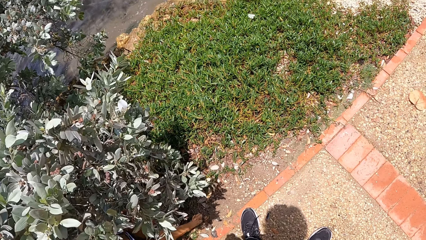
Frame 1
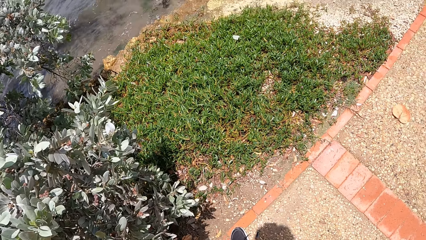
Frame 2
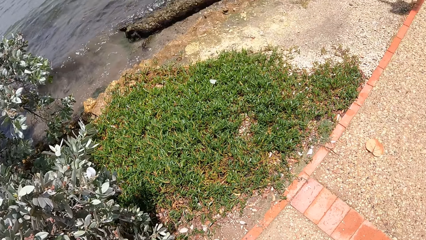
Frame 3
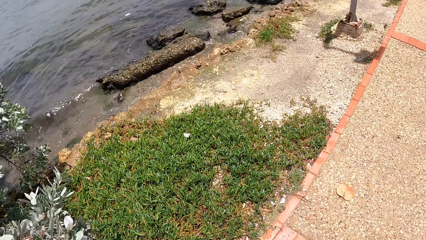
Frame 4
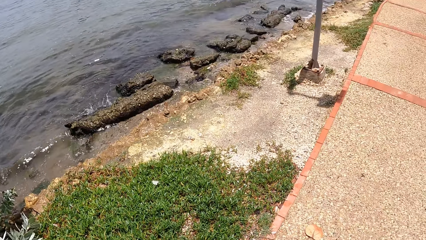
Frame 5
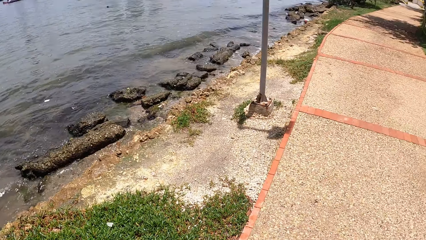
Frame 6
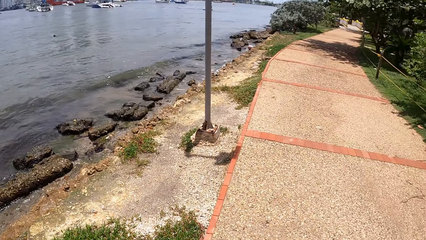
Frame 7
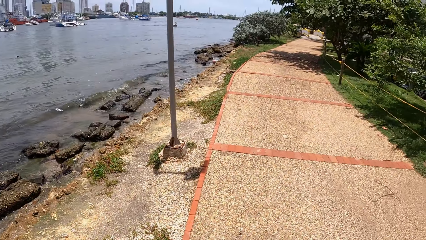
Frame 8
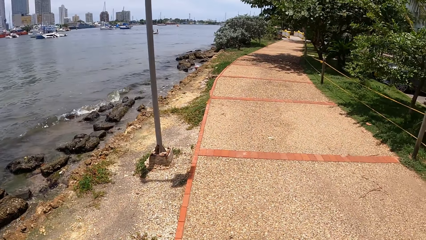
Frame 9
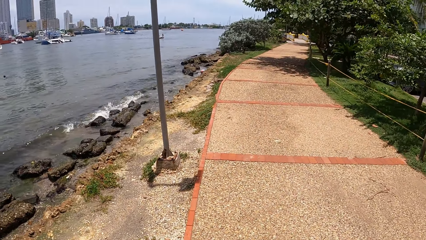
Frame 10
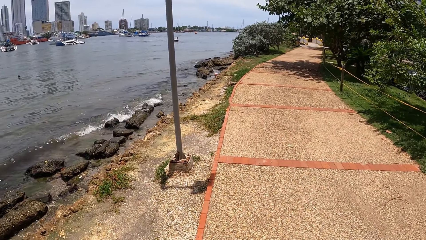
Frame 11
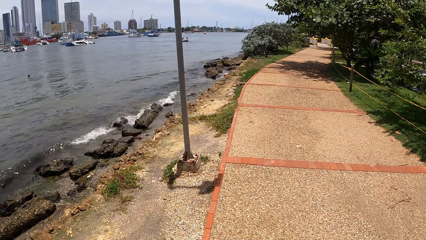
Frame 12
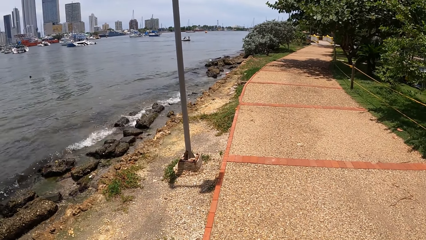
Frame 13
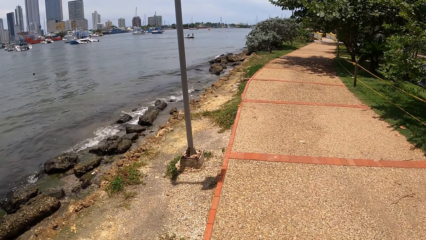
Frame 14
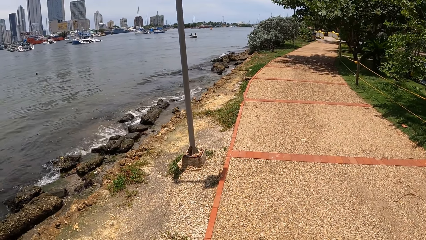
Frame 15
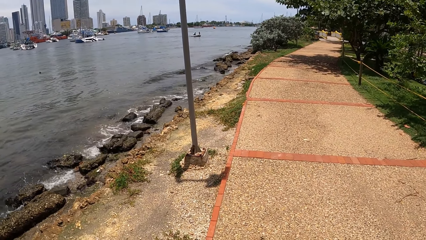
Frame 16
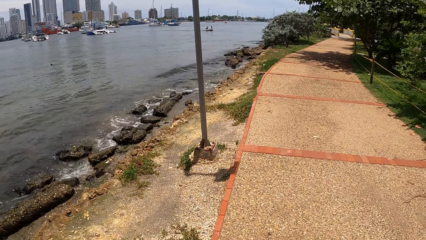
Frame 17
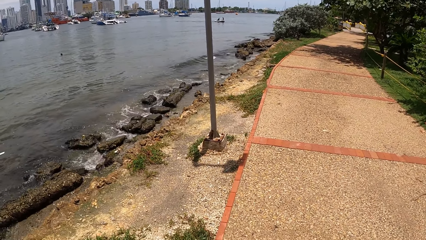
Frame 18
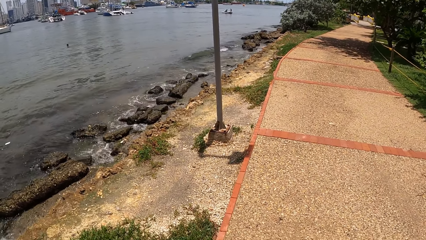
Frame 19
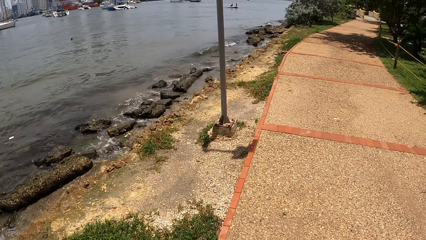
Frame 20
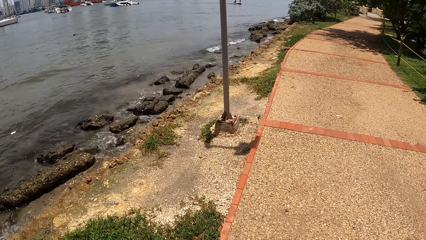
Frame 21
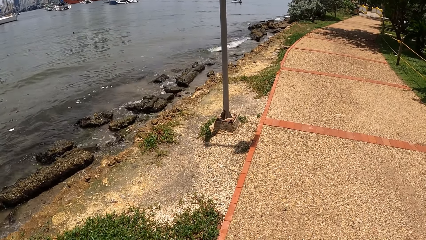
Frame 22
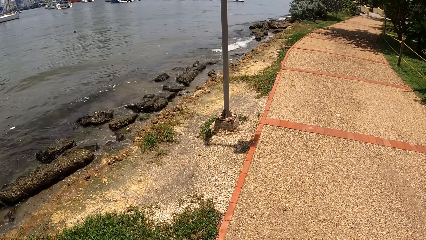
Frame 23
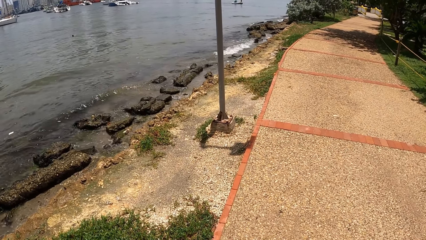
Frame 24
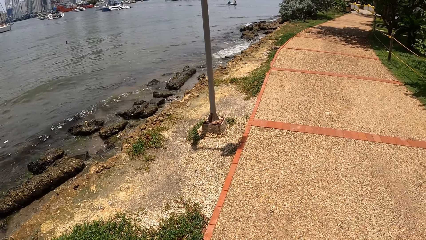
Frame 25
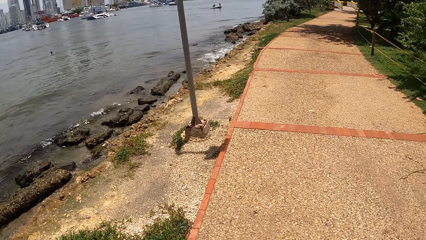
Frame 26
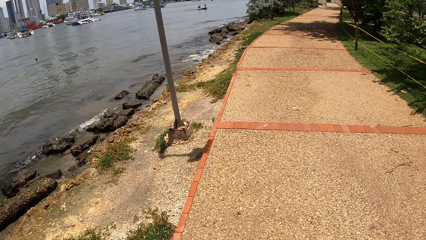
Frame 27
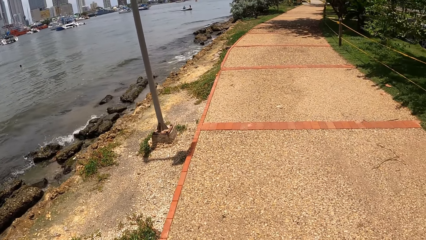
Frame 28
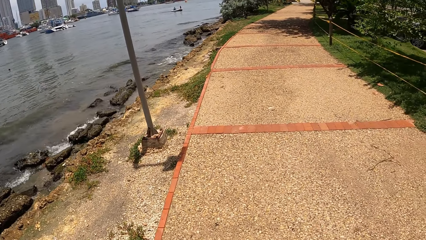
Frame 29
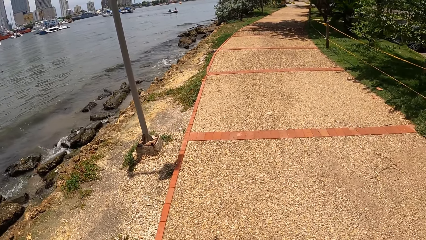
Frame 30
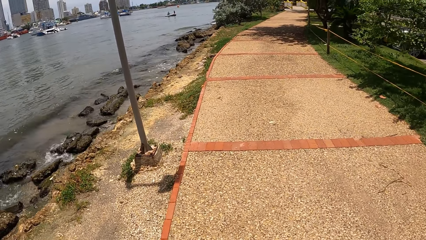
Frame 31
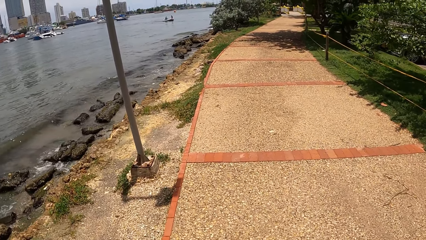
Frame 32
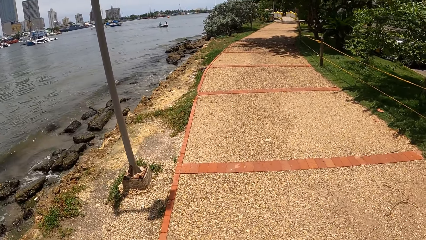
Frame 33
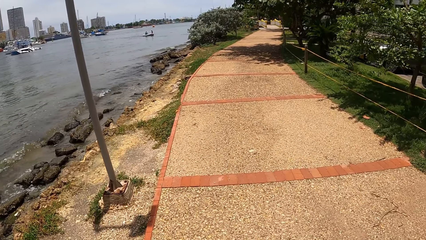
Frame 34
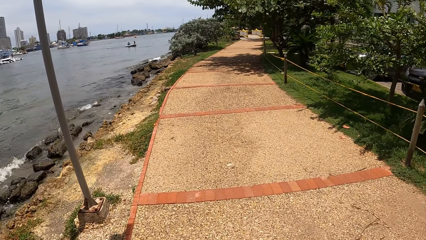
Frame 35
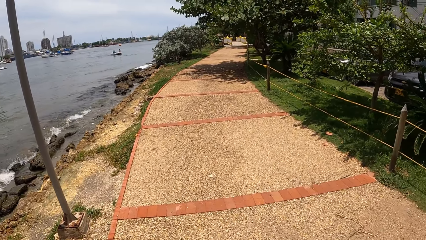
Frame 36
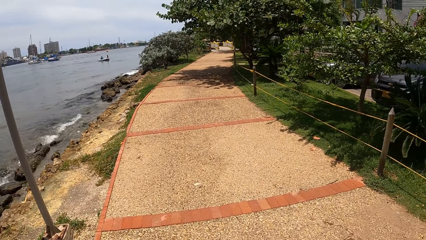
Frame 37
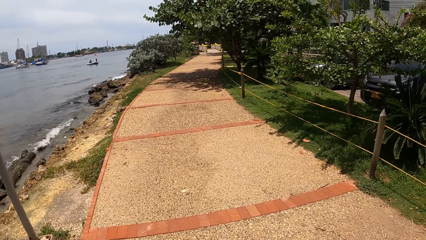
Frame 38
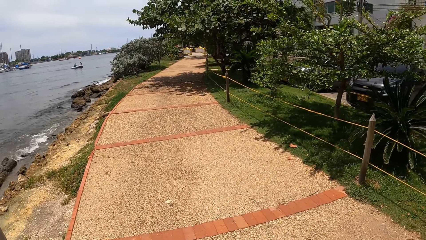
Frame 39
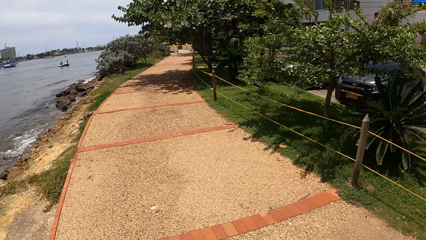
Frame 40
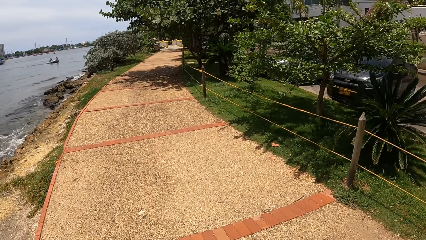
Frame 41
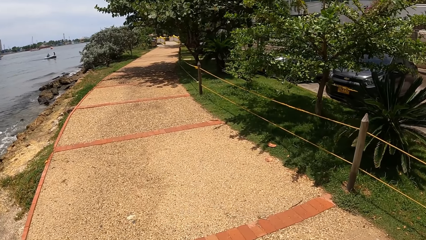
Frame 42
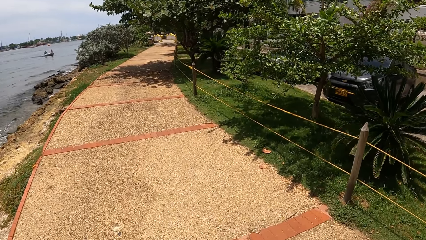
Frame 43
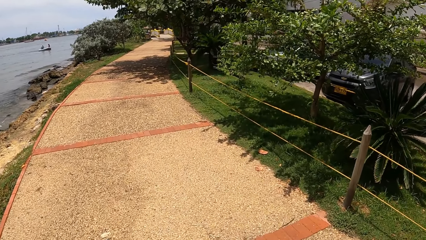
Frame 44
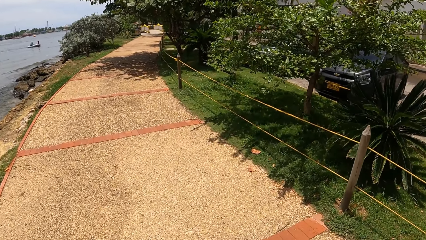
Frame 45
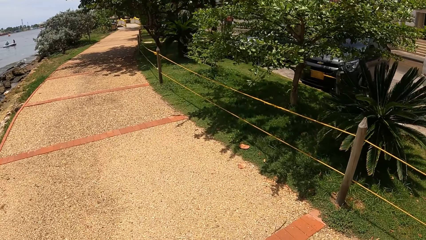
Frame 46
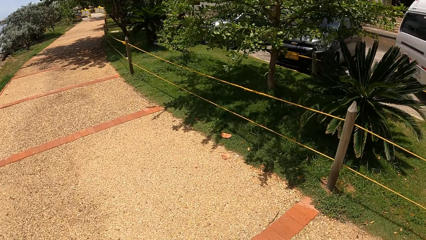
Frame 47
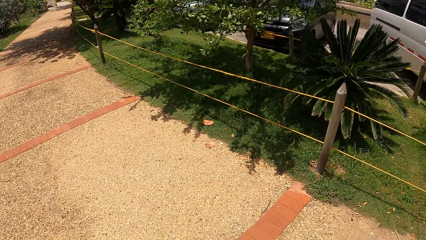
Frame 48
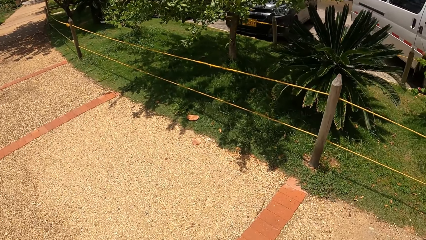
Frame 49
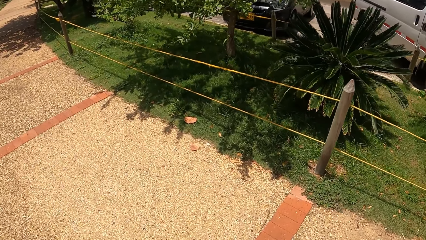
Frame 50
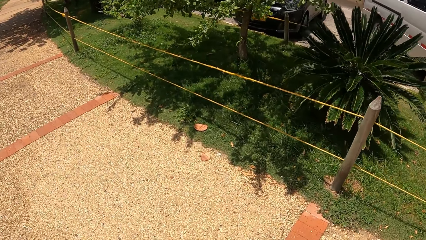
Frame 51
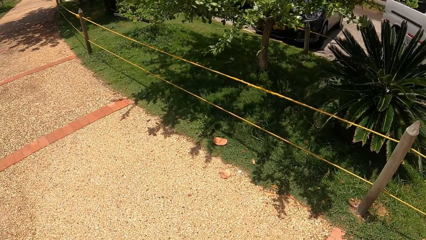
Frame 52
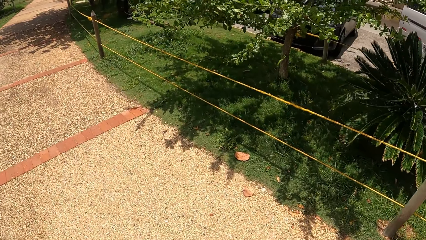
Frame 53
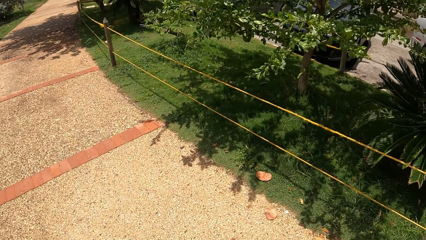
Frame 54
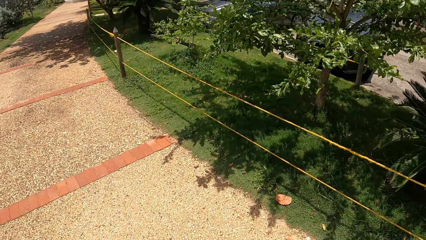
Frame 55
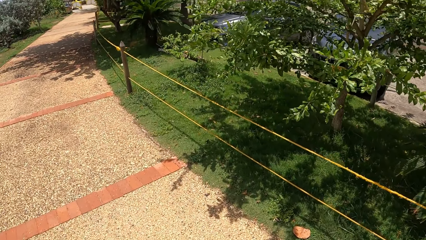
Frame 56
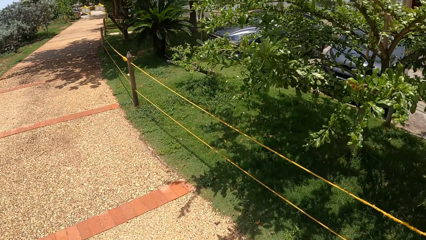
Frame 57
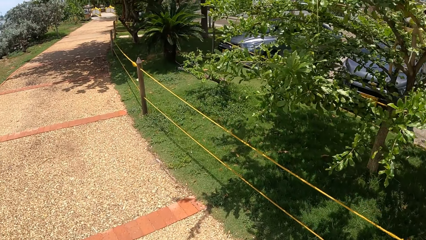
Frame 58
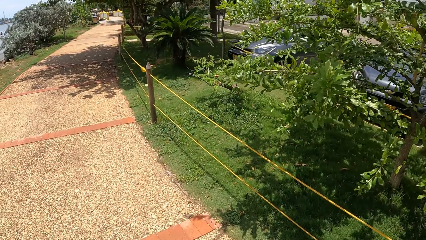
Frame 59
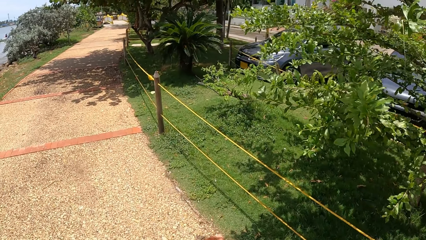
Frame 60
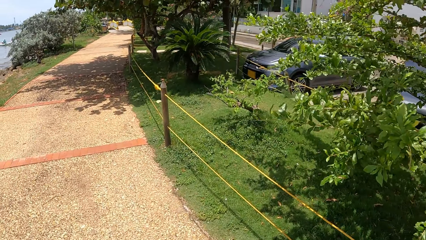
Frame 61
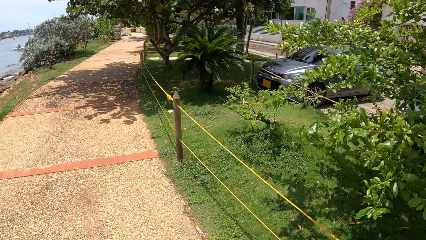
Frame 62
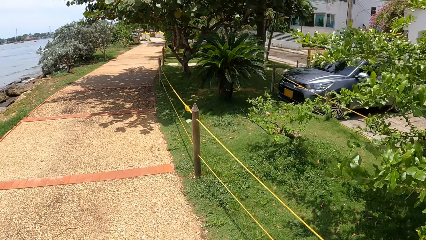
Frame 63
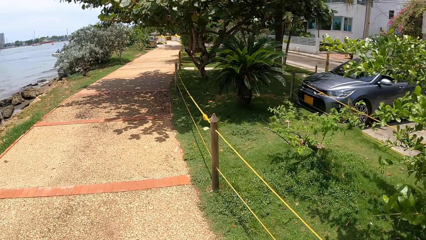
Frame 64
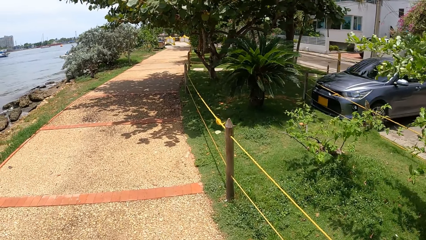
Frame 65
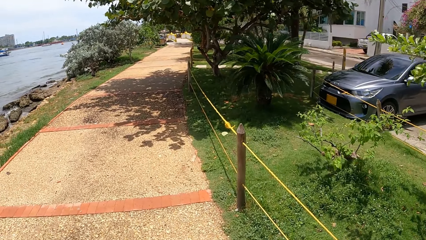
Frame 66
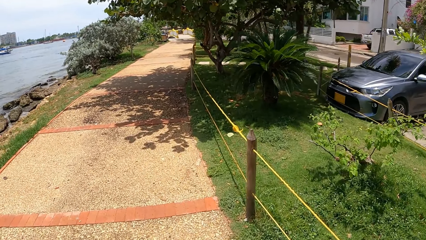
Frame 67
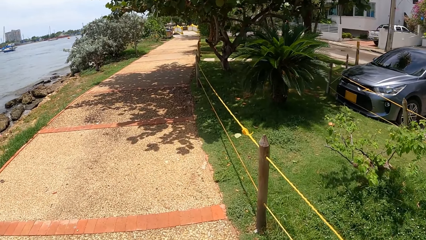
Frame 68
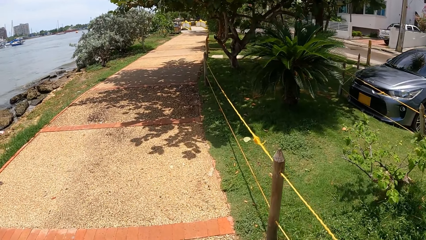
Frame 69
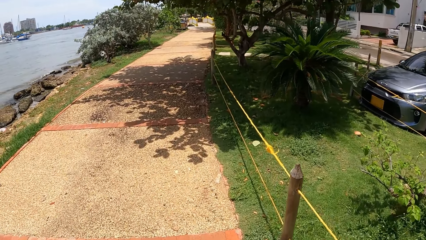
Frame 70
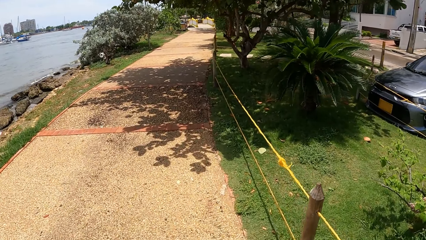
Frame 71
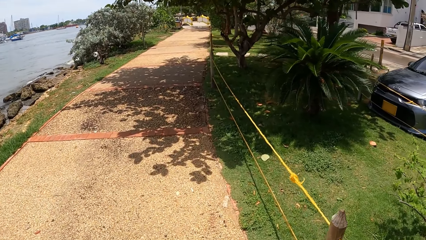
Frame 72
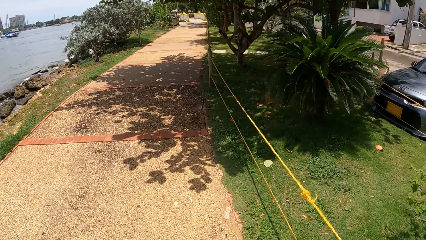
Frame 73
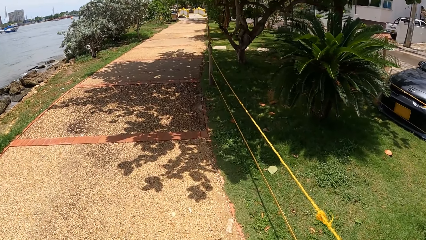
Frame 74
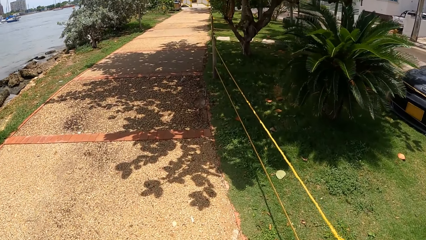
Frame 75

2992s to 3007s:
The camera wearer looks around the beach. They walk the dog along the pavement.
